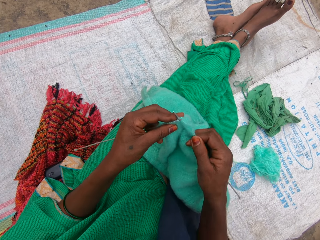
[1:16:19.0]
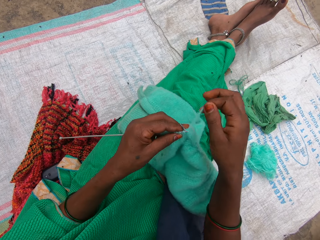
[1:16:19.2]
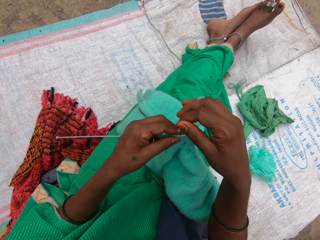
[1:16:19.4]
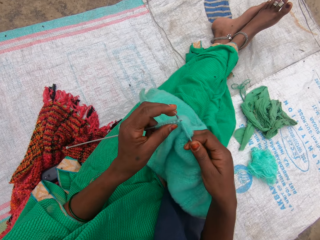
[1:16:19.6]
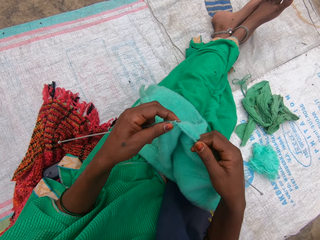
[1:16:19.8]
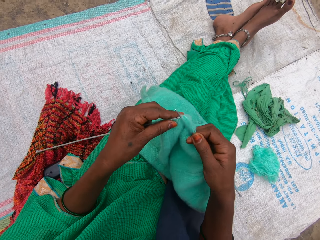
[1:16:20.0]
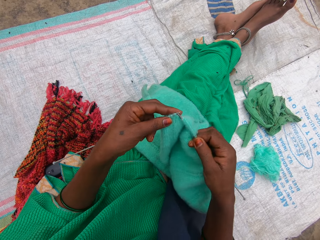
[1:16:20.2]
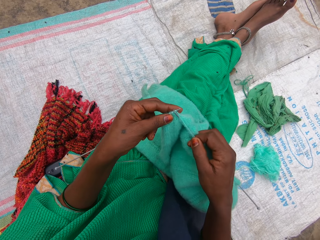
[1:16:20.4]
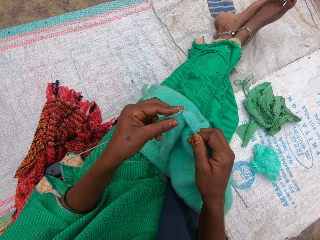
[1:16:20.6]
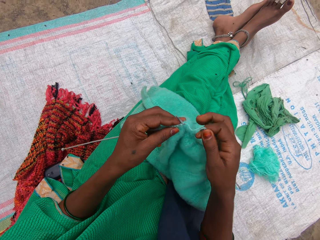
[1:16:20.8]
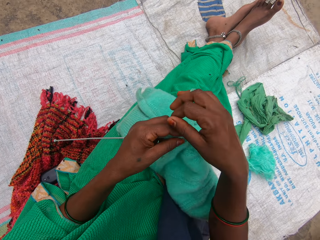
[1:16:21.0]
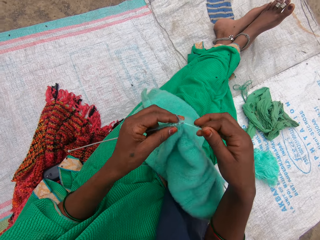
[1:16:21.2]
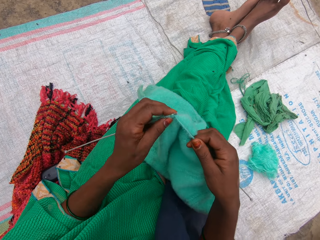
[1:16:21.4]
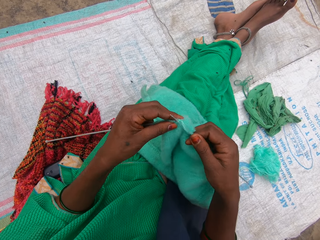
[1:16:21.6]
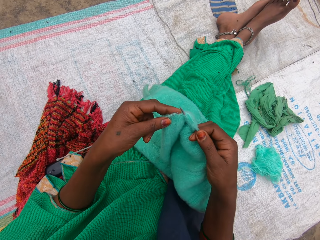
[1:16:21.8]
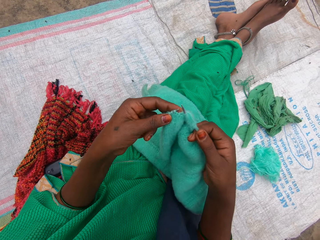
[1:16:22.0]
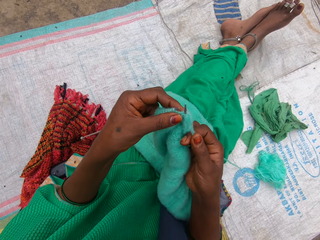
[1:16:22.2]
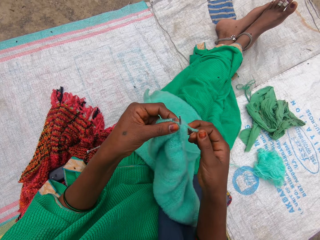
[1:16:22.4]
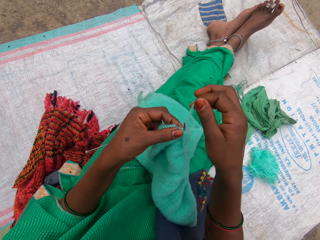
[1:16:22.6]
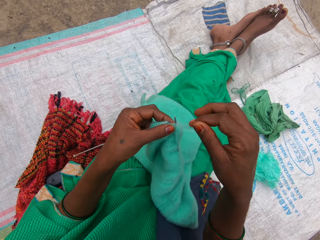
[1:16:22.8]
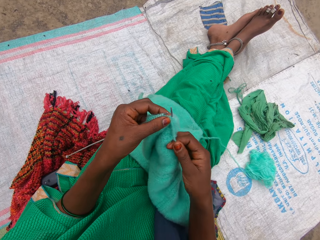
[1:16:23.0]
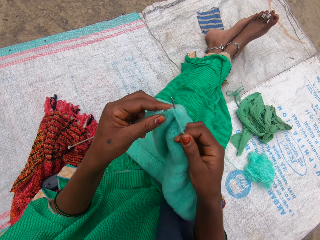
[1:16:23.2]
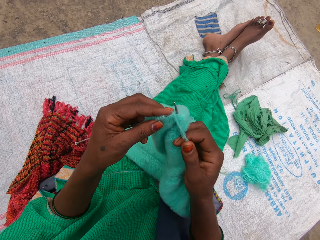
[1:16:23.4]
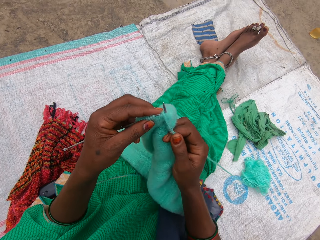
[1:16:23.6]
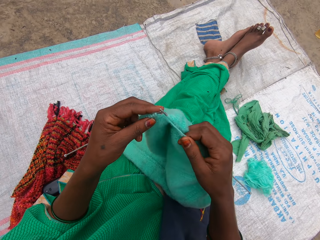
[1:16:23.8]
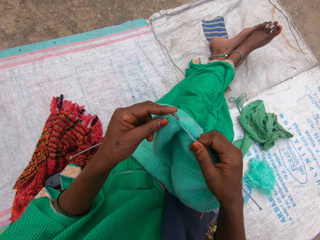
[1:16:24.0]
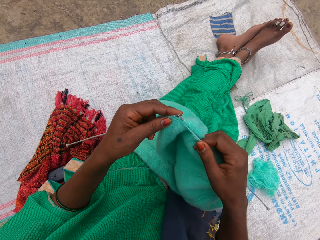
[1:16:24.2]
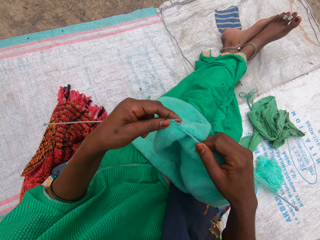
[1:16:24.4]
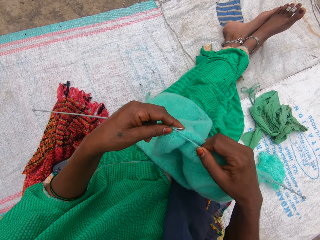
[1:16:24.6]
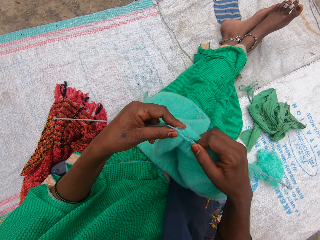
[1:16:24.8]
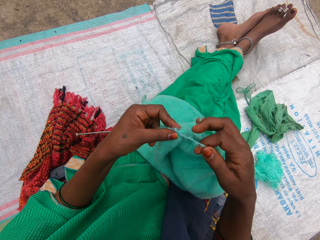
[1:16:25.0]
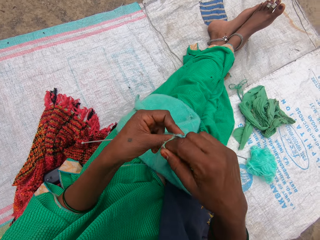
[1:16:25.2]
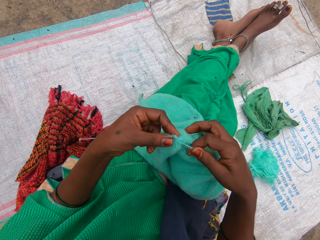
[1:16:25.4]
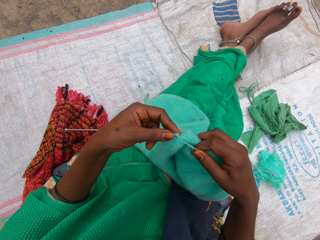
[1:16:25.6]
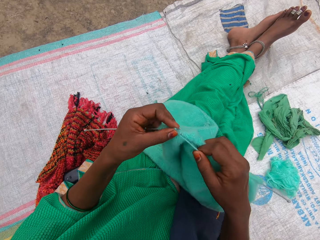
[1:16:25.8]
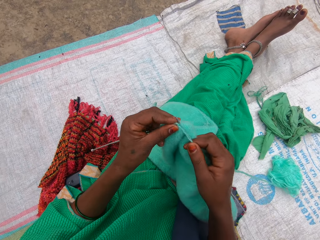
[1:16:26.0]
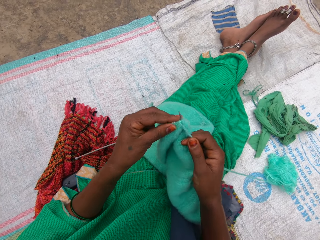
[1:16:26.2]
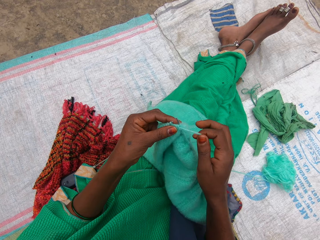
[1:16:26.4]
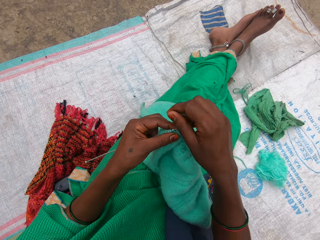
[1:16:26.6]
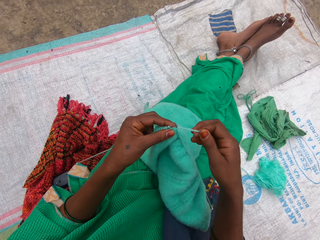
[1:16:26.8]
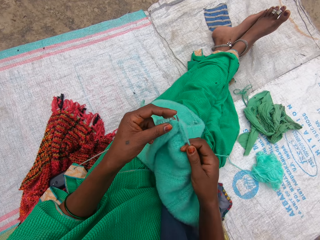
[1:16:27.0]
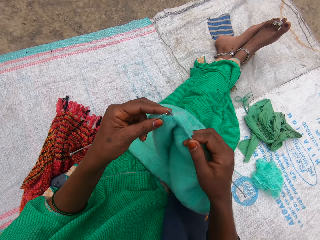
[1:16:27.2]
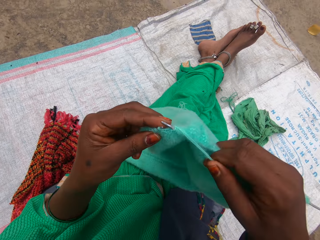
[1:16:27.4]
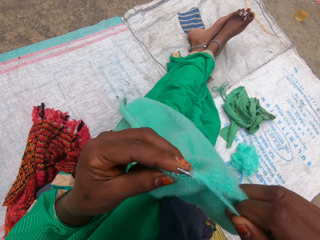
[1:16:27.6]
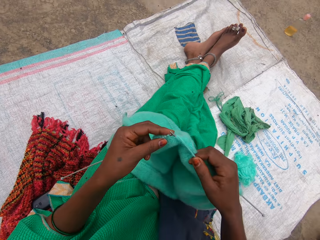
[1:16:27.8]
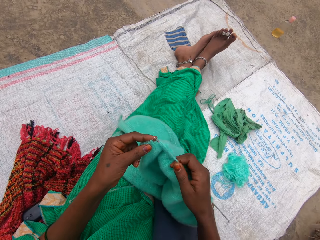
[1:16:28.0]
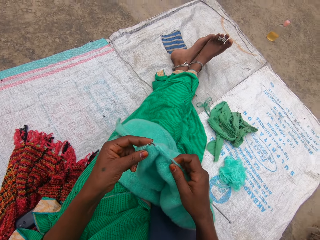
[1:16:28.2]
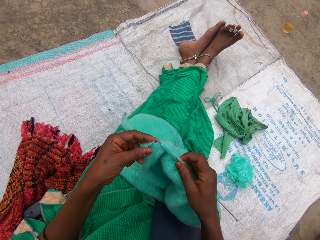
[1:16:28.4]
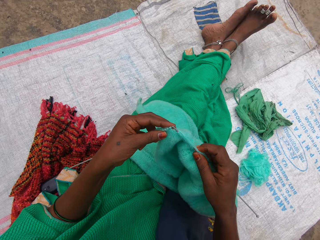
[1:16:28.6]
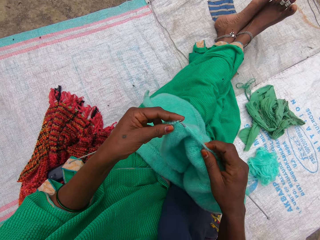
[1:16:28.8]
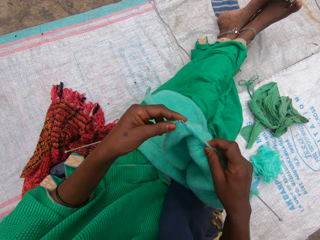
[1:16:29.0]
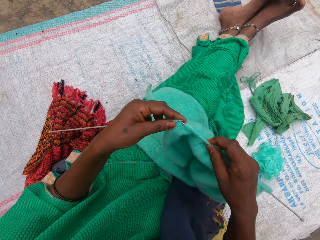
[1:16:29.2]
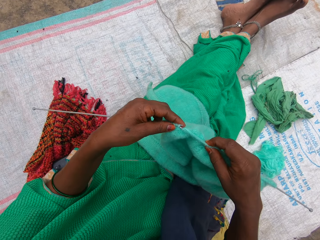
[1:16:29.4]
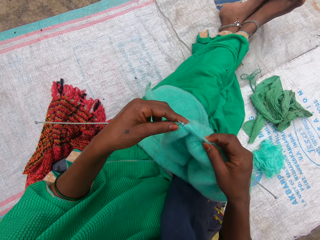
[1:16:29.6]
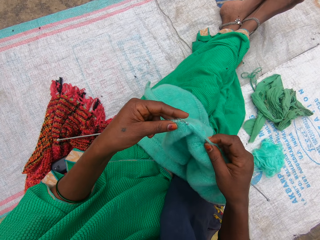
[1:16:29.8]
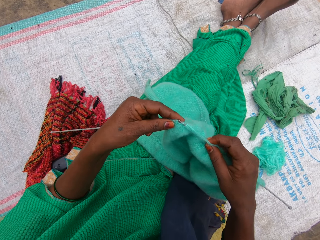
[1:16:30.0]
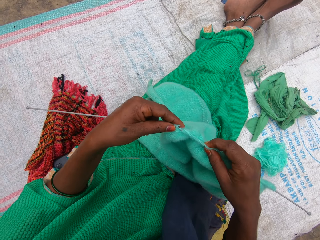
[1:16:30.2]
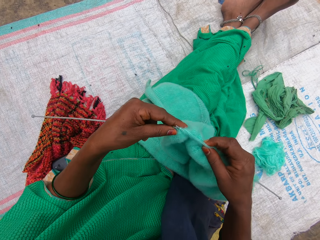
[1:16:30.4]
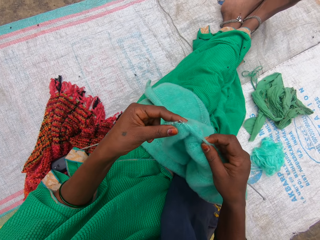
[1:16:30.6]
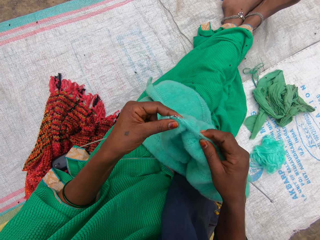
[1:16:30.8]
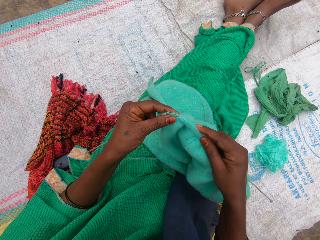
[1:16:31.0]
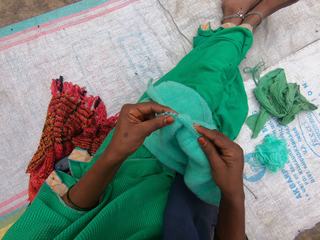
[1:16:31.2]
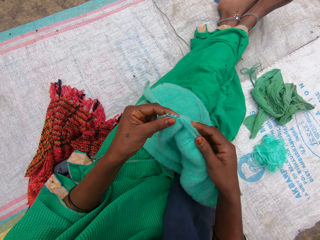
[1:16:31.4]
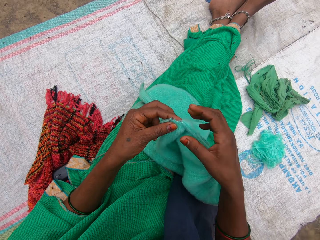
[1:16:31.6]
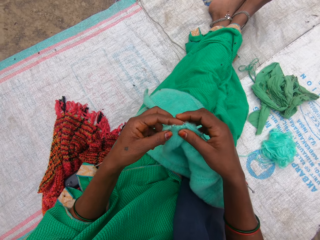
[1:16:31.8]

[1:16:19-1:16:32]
The camera wearer adjusts the fabric. They crochet the fabric. They adjust the fabric. They crochet the fabric.

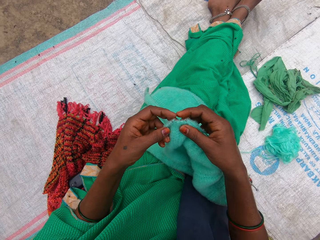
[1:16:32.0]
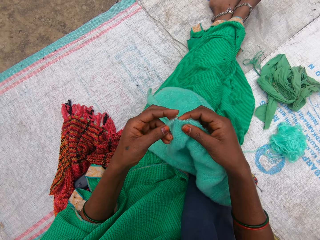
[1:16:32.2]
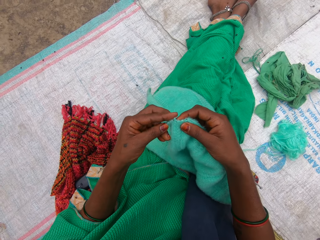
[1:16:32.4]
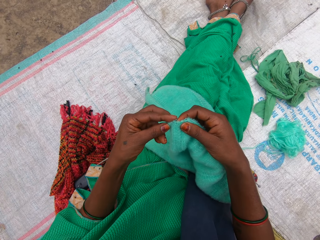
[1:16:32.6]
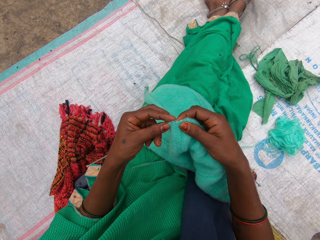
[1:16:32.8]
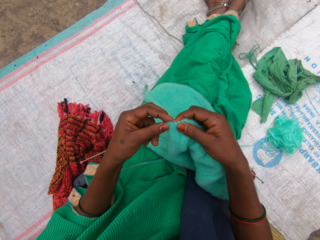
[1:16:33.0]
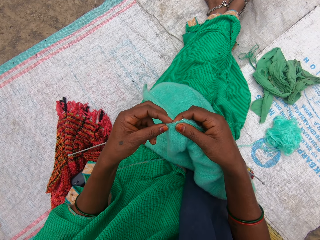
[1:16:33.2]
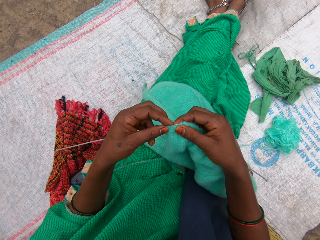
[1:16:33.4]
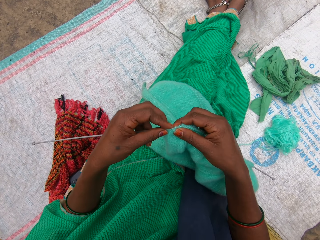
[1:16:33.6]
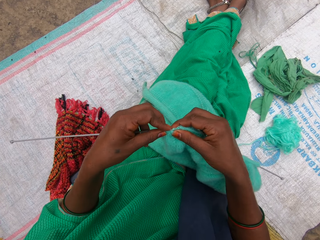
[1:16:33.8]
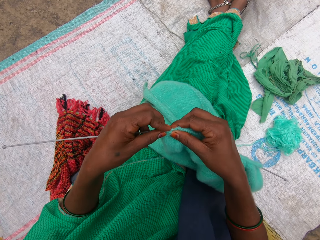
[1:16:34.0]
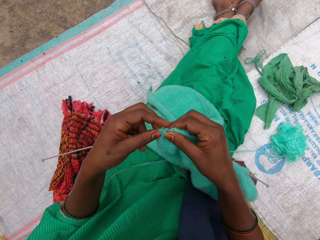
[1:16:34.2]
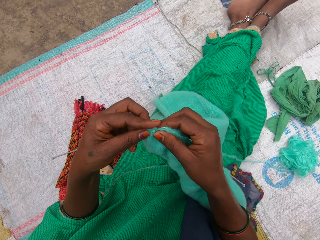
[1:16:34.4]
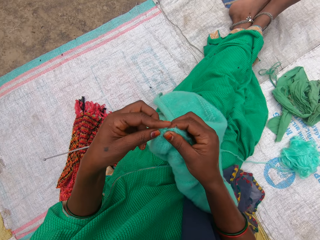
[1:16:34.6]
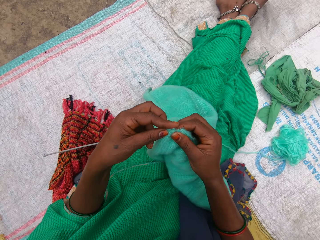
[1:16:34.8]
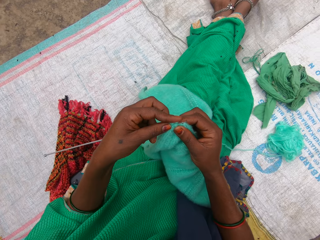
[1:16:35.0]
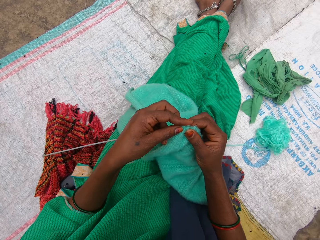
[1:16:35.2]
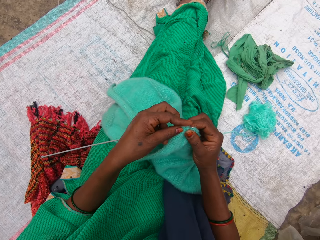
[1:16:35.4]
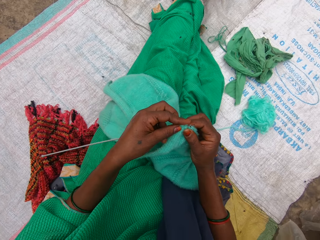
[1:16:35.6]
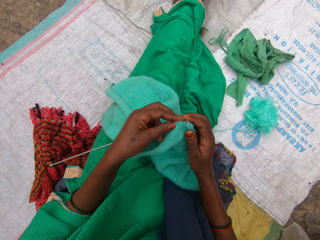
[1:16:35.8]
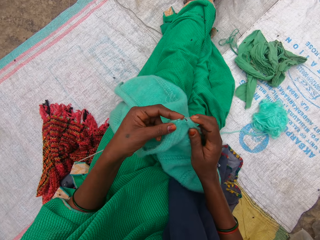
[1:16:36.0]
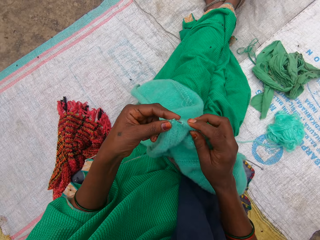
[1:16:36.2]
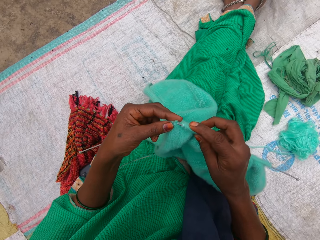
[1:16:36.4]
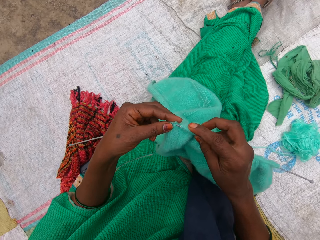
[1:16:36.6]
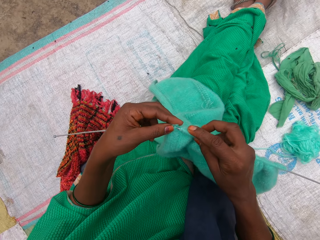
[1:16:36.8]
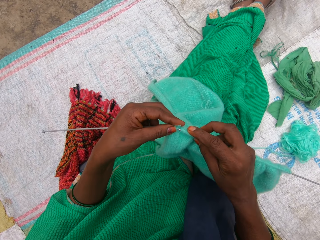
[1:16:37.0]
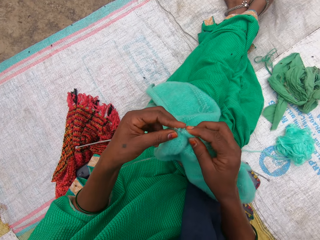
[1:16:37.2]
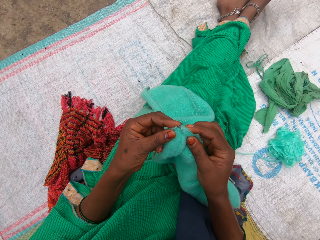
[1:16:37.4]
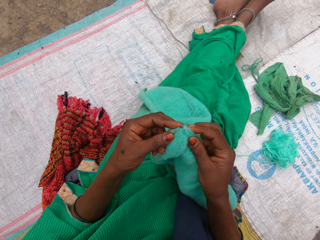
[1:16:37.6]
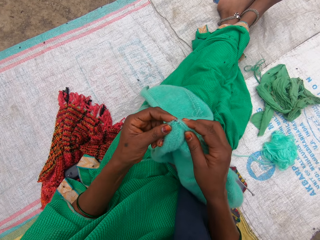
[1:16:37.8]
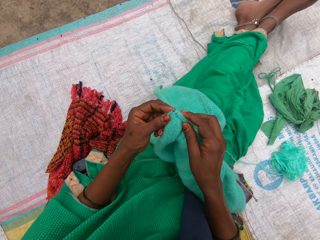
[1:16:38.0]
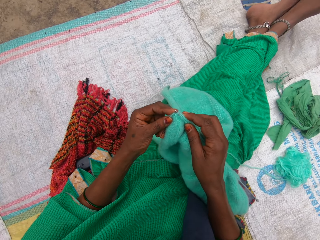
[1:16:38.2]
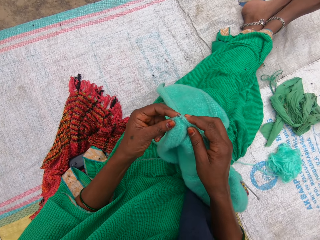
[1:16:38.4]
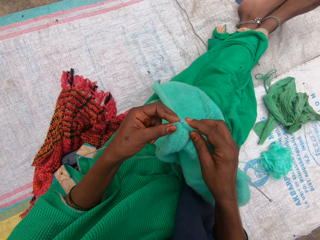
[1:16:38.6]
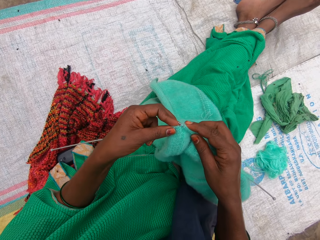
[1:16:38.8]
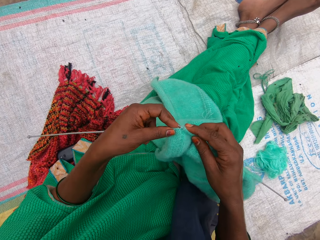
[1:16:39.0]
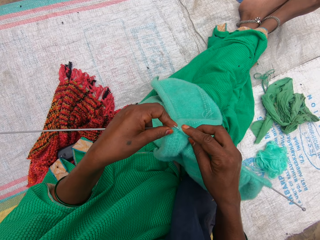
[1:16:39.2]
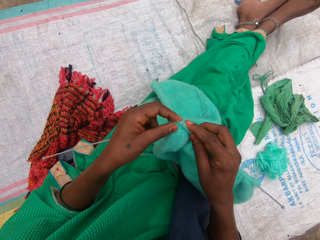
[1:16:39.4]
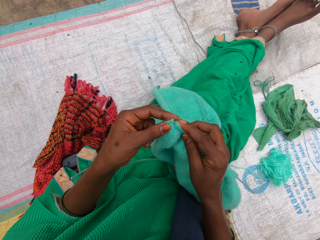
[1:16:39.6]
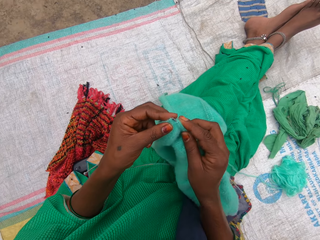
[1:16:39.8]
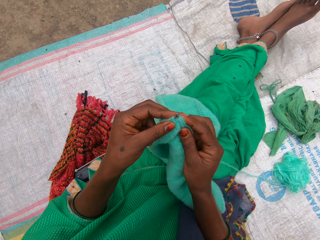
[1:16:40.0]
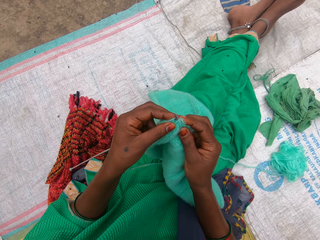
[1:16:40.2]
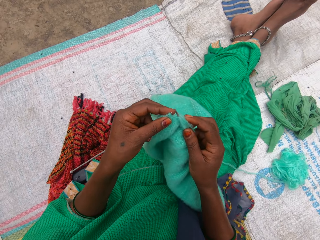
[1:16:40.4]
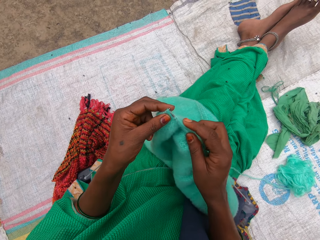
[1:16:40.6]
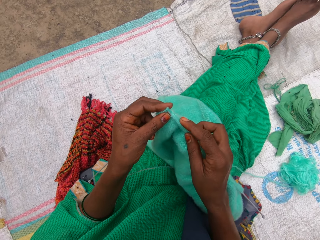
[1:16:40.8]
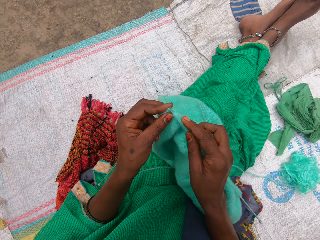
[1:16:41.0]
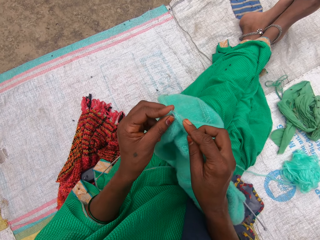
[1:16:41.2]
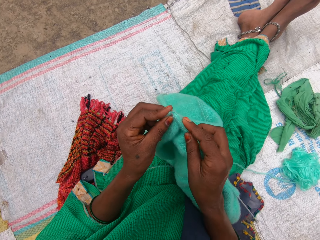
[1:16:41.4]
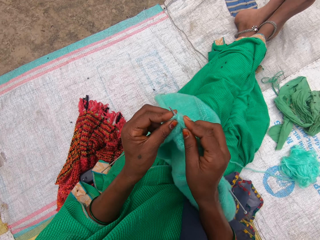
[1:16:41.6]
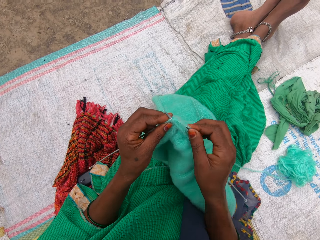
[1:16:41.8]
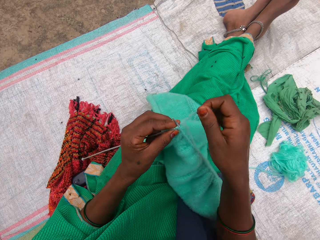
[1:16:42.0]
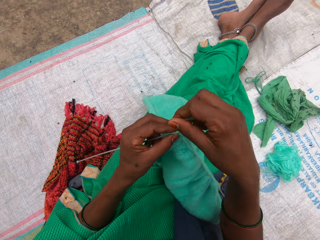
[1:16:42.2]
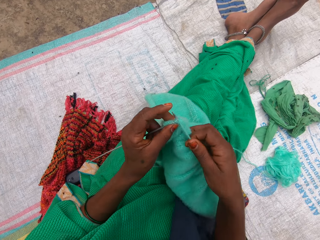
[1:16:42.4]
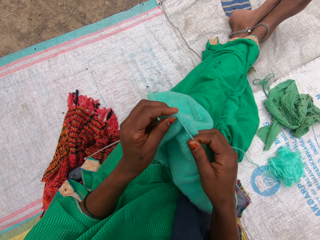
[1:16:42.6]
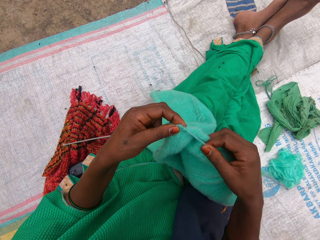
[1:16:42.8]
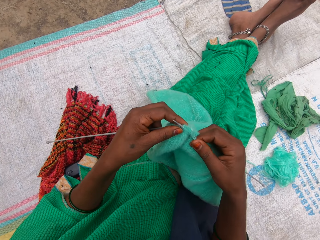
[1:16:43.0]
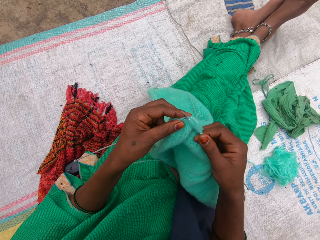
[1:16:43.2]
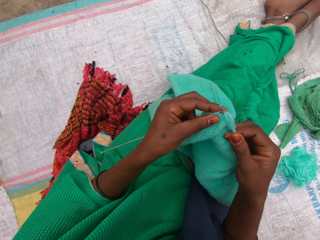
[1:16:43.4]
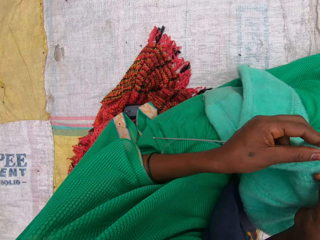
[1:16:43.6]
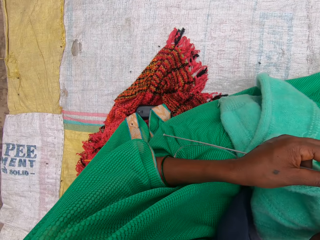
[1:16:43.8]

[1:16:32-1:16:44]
The camera wearer adjusts the fabric. They crochet the fabric. They look around.
